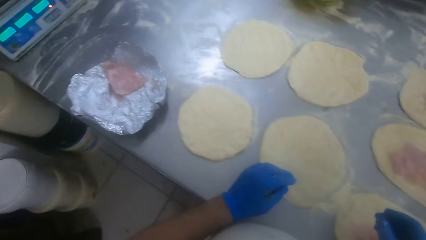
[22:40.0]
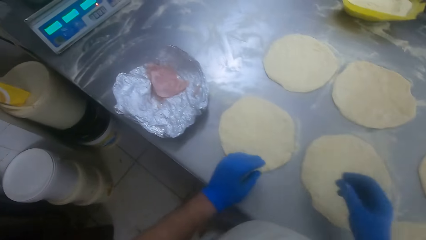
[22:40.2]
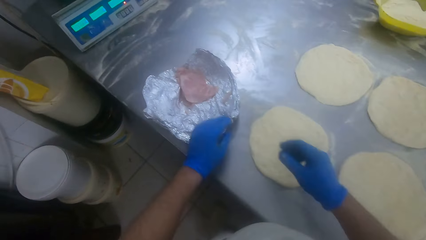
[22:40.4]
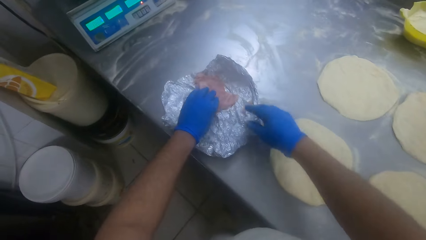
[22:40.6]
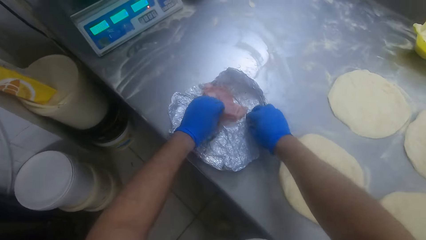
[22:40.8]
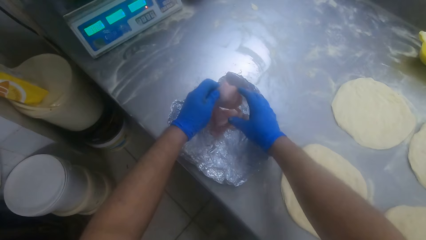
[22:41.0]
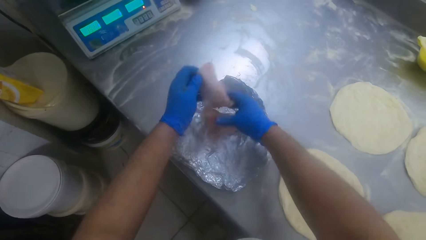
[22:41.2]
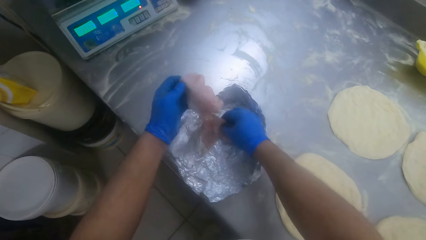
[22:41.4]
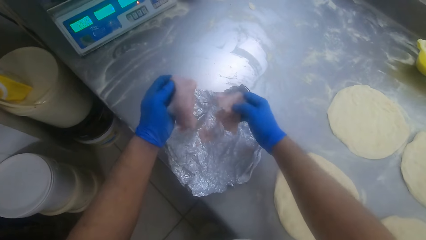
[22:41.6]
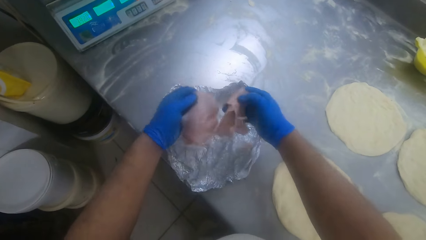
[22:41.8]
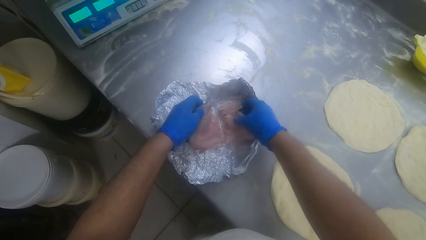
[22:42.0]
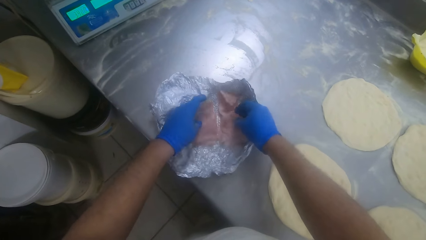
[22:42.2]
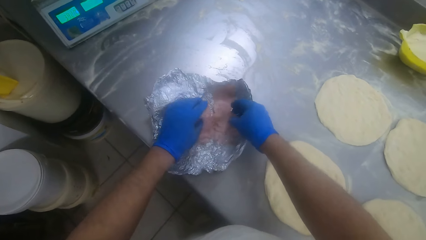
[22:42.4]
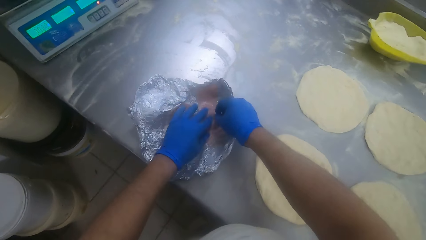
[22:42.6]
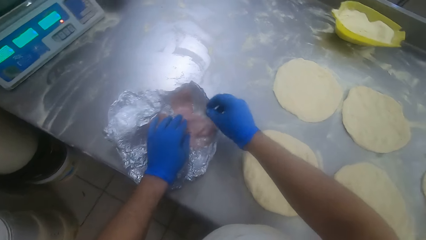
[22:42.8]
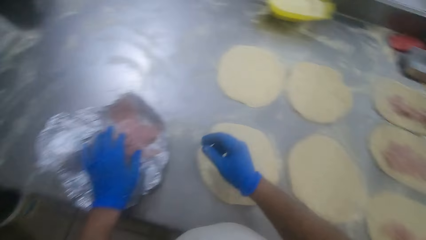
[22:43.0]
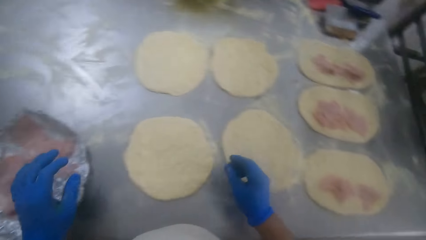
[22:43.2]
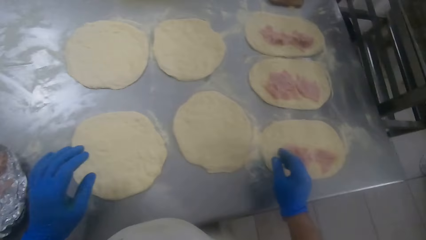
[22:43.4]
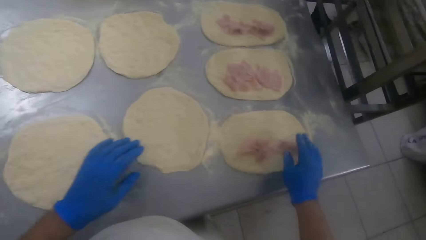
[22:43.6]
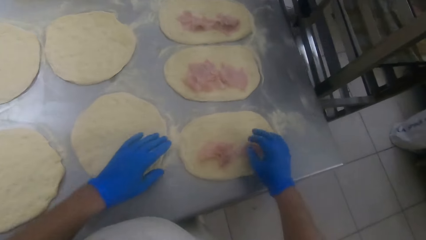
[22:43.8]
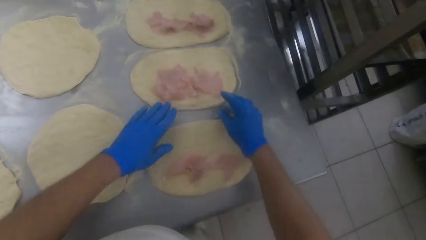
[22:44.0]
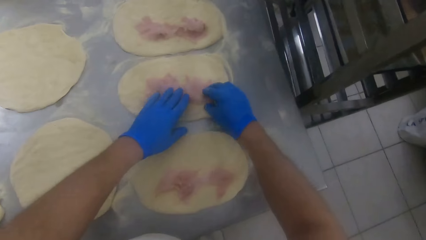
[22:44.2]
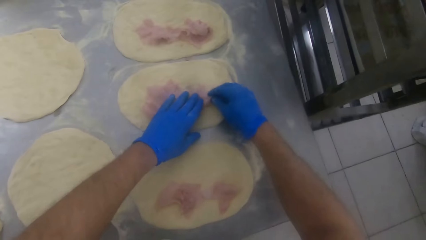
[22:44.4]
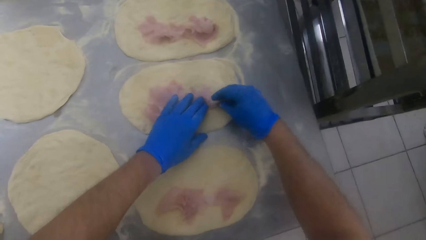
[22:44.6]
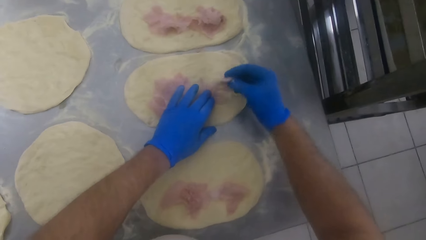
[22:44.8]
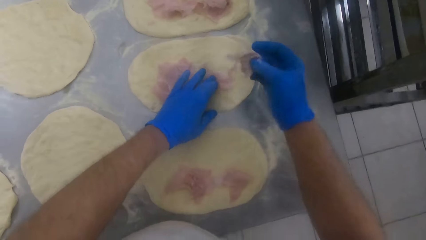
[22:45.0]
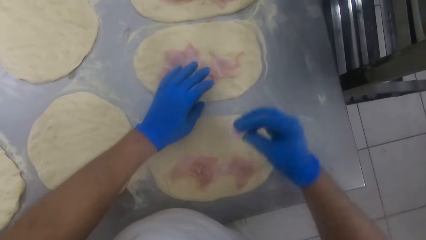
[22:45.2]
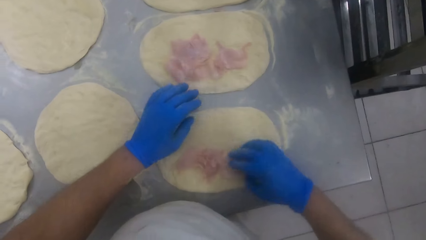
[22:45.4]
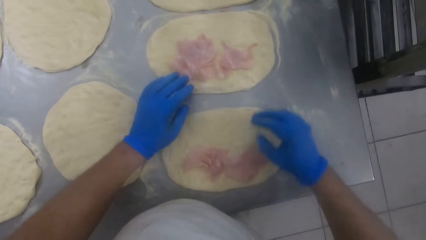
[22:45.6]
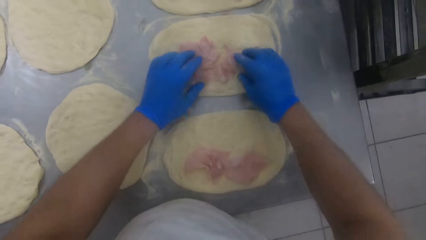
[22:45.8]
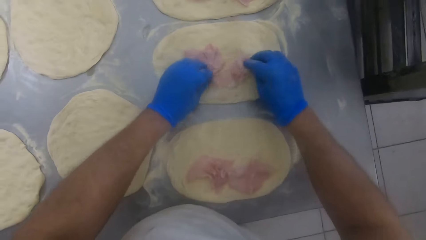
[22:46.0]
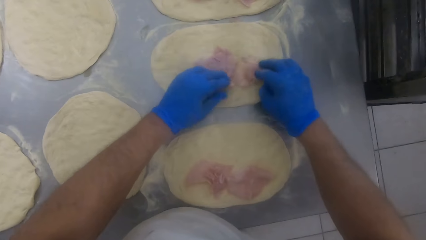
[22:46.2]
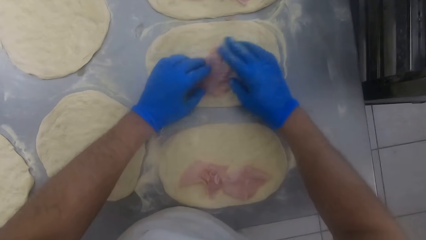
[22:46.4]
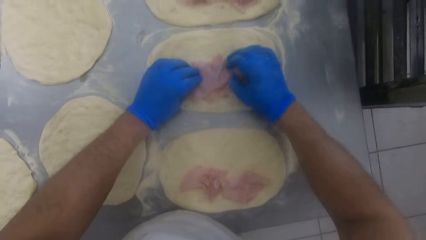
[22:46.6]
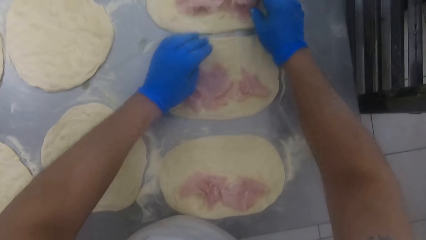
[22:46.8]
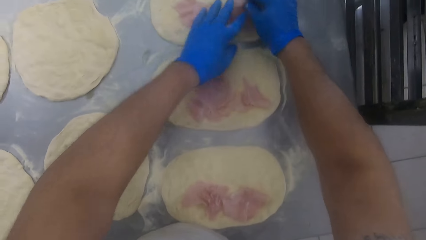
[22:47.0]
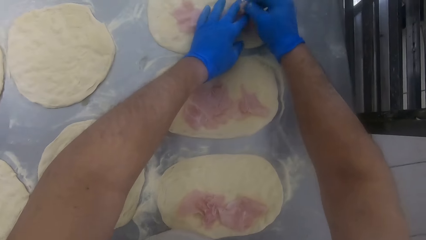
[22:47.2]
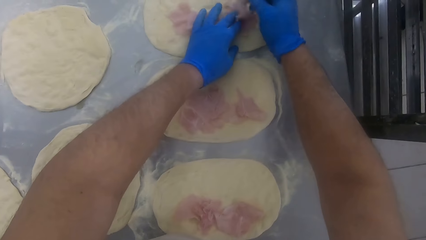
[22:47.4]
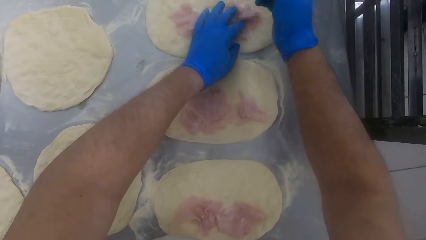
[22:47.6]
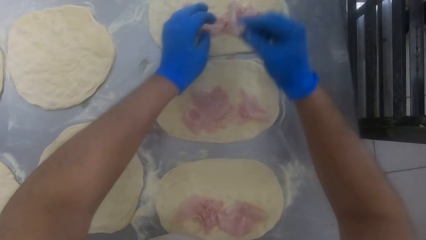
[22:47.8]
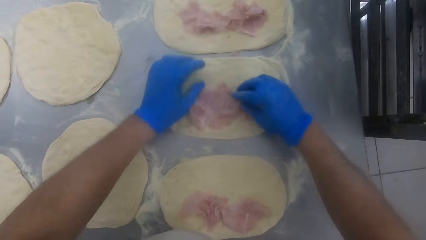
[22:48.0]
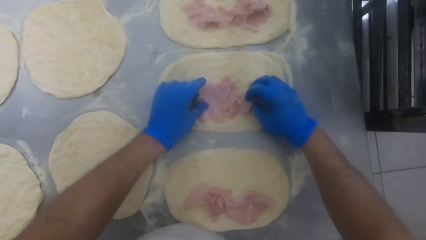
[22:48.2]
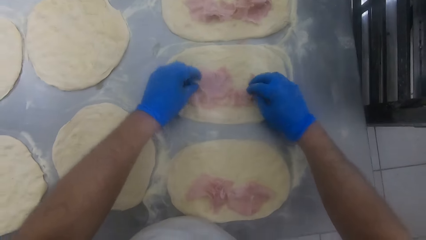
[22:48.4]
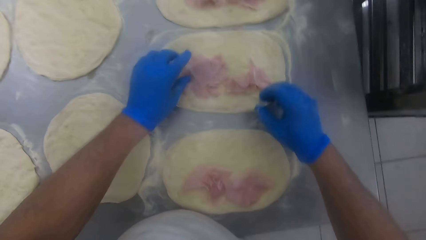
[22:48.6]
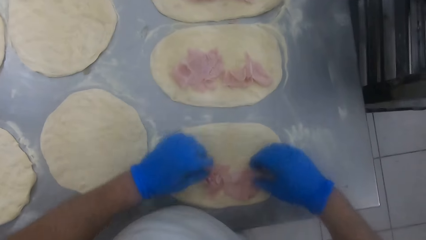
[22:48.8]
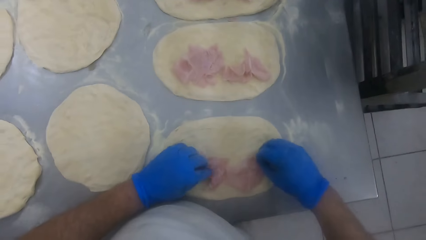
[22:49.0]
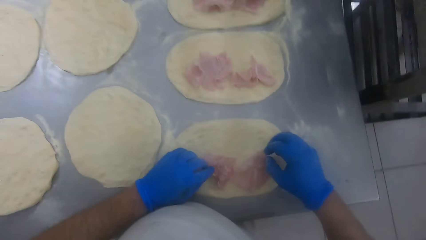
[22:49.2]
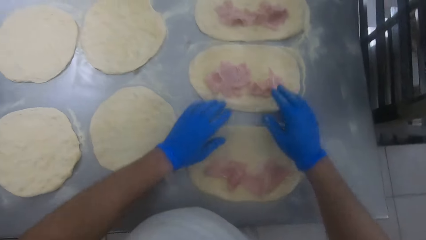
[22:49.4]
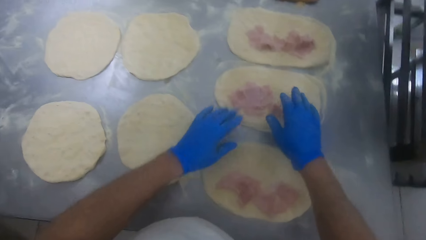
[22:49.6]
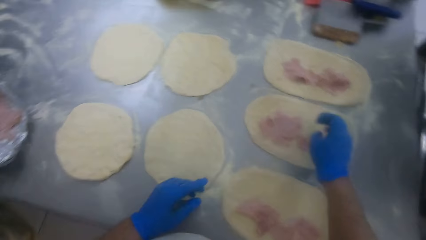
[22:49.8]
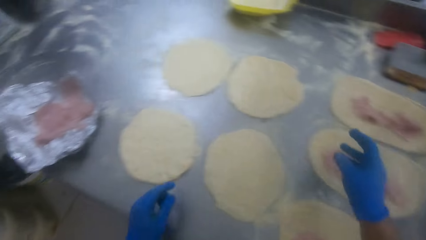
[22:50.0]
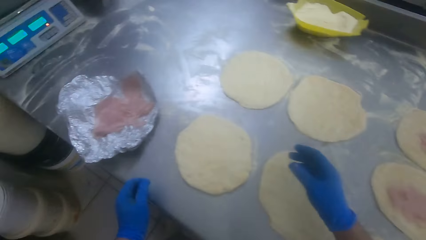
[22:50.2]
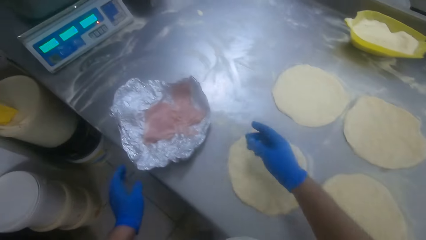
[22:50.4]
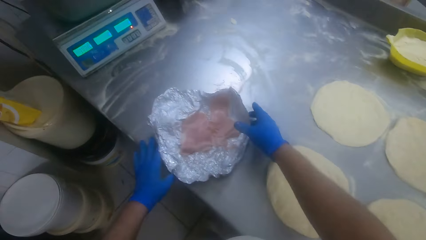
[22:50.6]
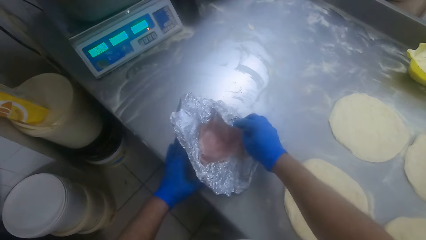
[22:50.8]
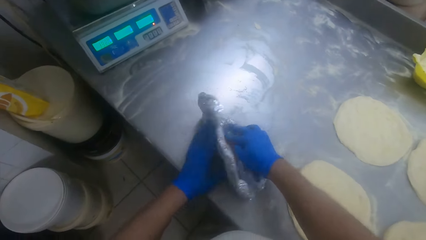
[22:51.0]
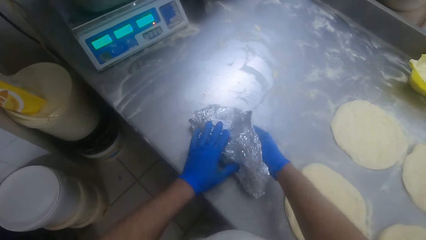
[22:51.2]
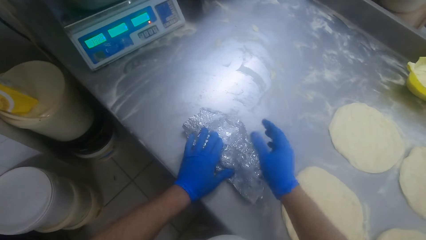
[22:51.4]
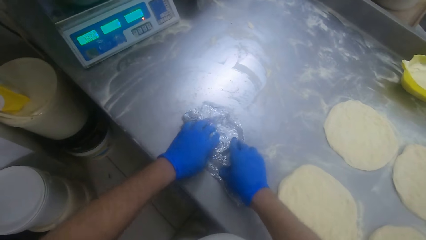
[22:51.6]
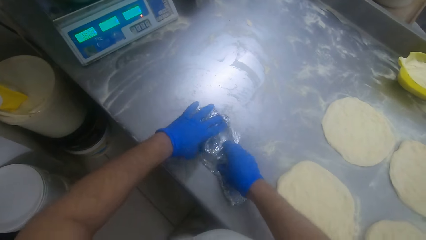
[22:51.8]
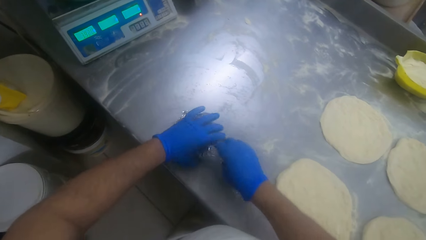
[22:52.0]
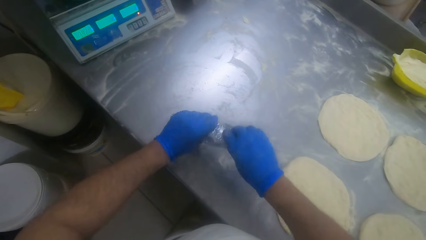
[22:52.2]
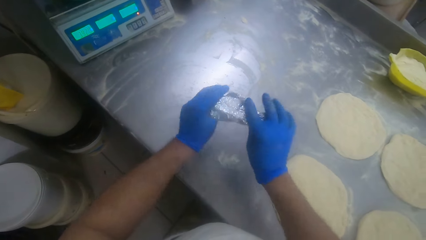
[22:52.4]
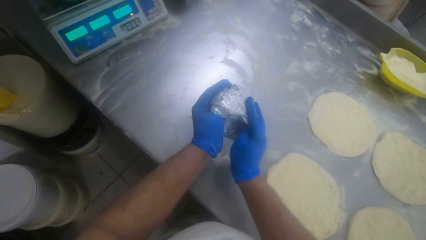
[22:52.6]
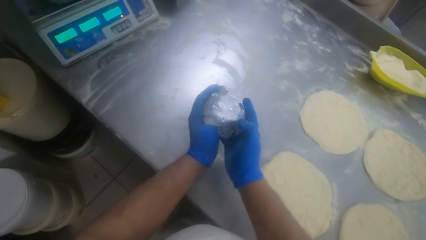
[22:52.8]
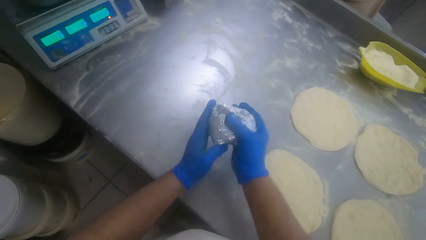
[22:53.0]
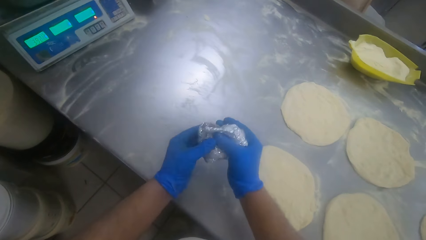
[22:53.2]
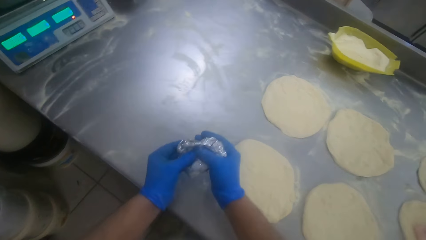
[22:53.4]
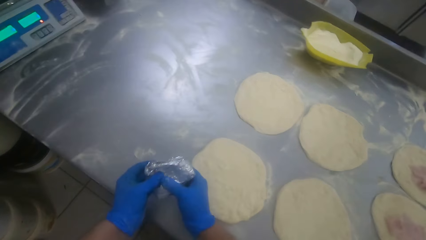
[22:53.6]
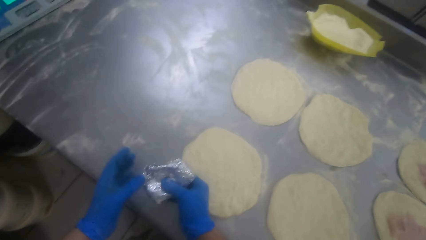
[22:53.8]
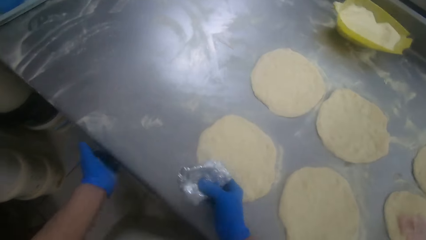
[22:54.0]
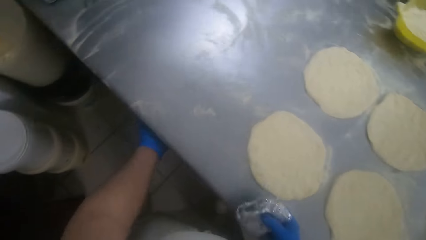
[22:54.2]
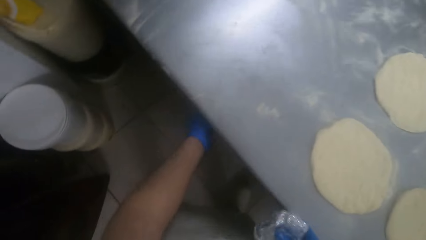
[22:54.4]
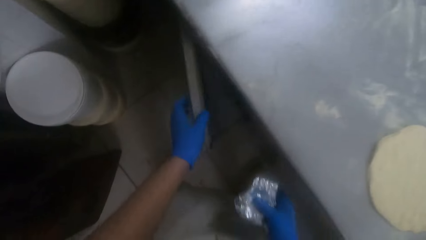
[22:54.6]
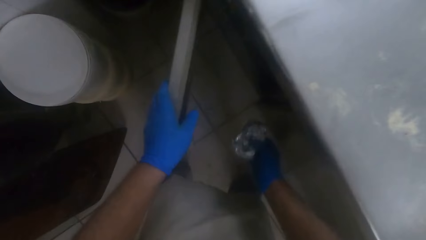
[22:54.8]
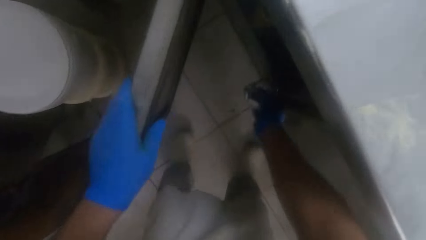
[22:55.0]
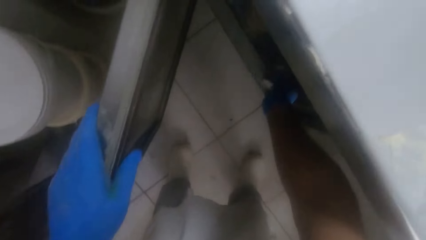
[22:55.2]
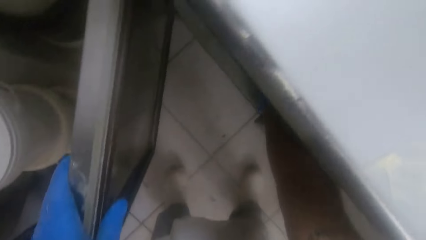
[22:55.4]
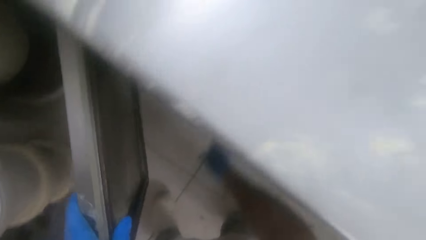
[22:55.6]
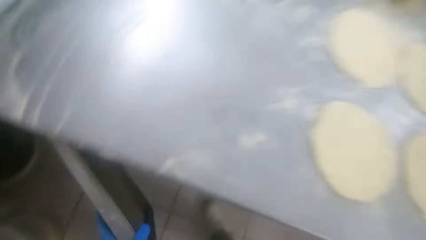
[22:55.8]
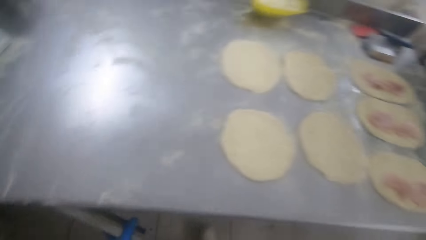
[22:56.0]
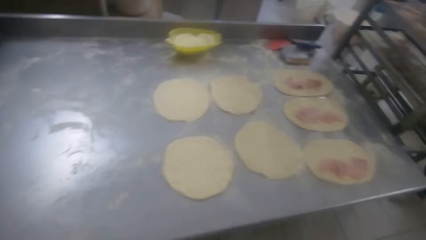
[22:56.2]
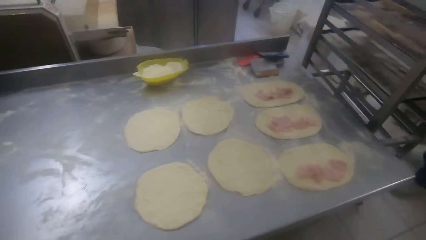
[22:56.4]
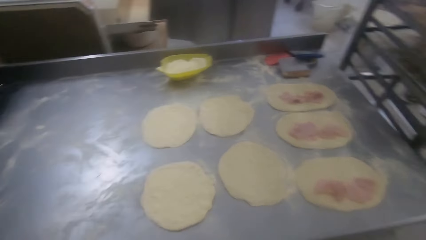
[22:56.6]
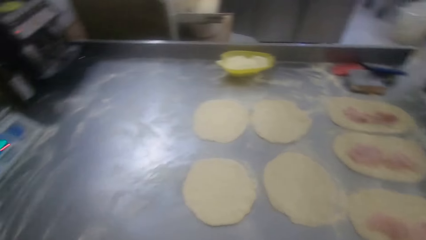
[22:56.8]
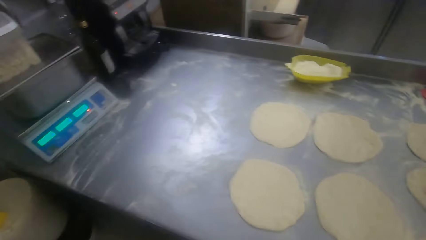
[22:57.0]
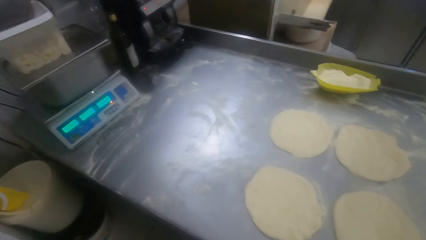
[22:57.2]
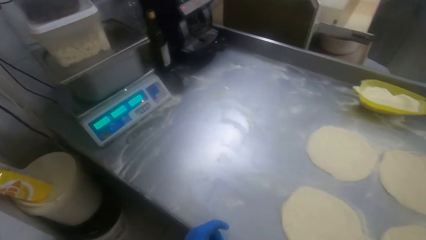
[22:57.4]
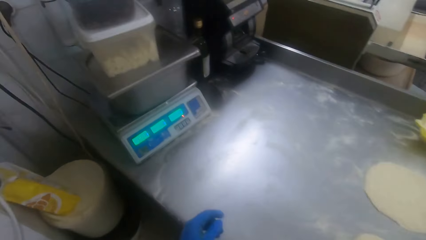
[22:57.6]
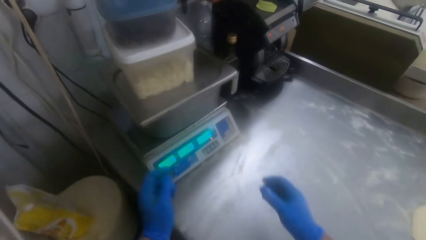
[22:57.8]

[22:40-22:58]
The camera wearer picks minced meat on the foil on the kneading table with both hands. He drops the minced meat on the foil. He cuts the minced meat on a dough on the table with his right hand. He takes cheese and puts the cheese on the dough. He takes the cheese and puts the cheese on the dough. He folds the foil of minced meat on the kneading table with both hands. He opens a cabinet door under the kneading table with his left hand. He puts the foil in his right hand in the cabinet. He closes the cabinet door.
